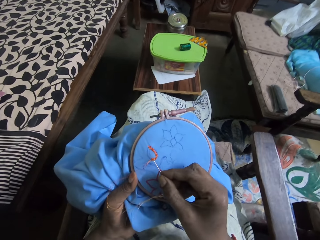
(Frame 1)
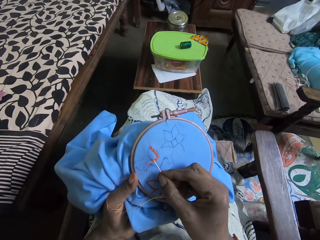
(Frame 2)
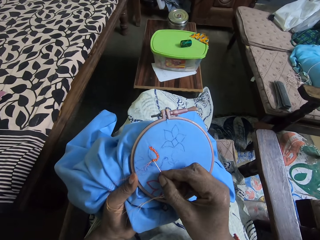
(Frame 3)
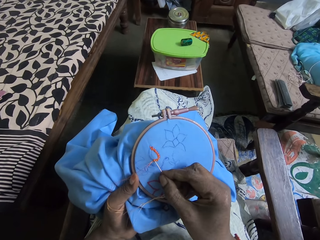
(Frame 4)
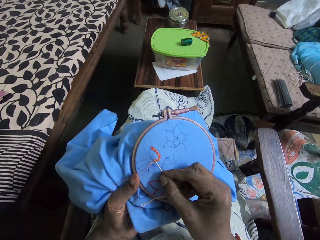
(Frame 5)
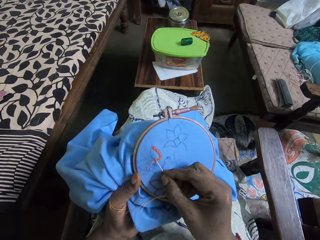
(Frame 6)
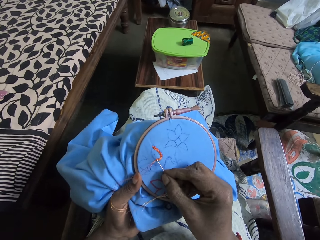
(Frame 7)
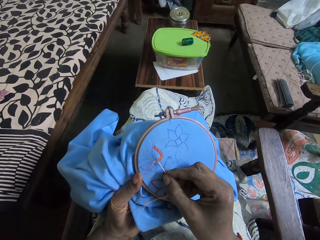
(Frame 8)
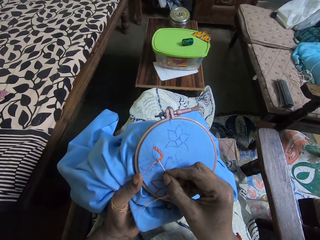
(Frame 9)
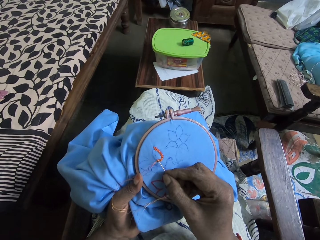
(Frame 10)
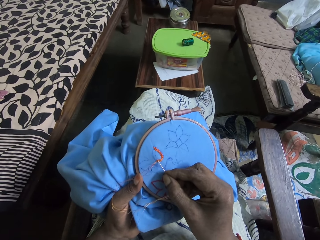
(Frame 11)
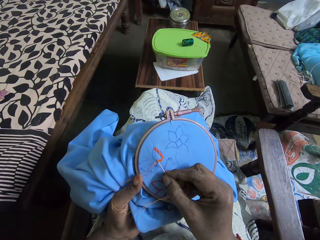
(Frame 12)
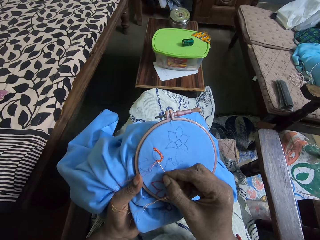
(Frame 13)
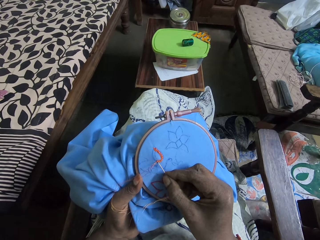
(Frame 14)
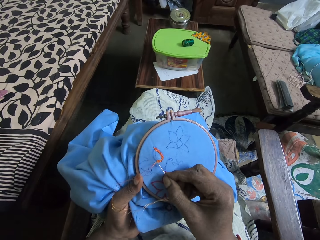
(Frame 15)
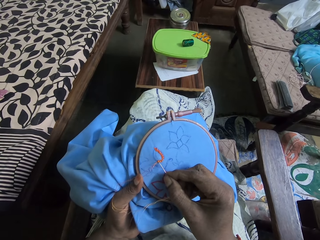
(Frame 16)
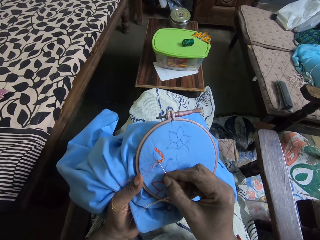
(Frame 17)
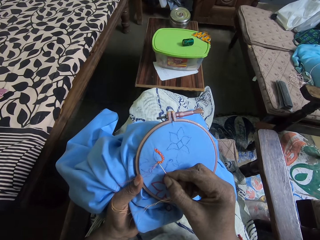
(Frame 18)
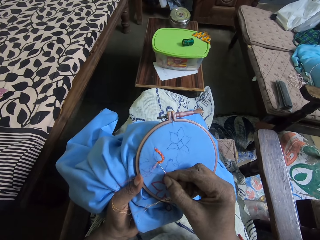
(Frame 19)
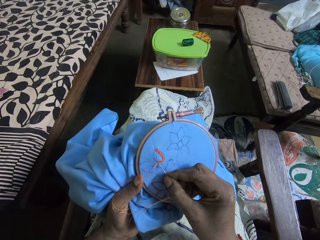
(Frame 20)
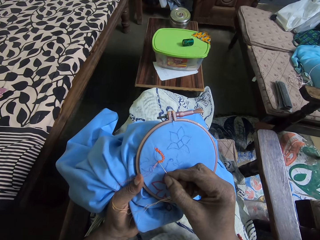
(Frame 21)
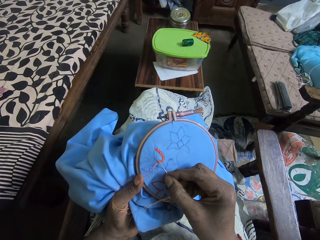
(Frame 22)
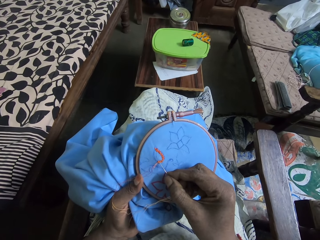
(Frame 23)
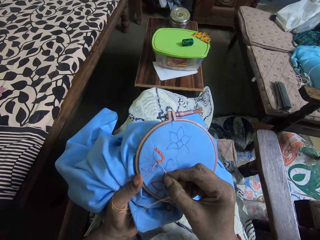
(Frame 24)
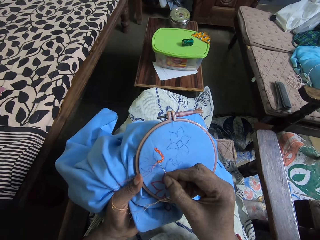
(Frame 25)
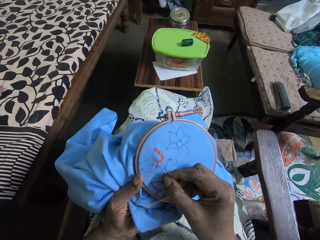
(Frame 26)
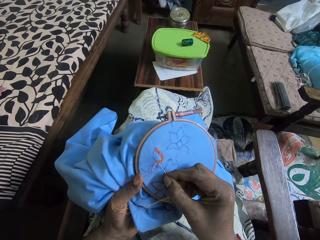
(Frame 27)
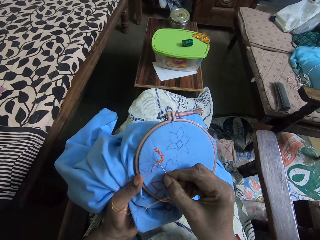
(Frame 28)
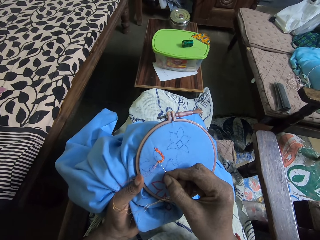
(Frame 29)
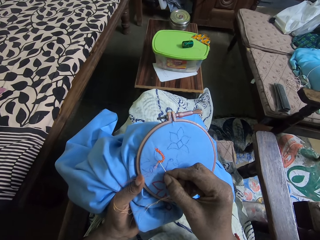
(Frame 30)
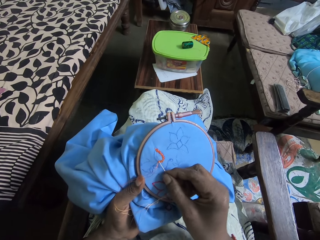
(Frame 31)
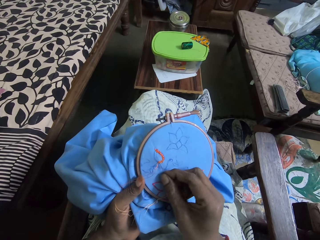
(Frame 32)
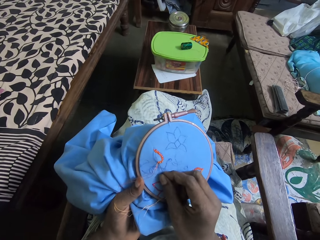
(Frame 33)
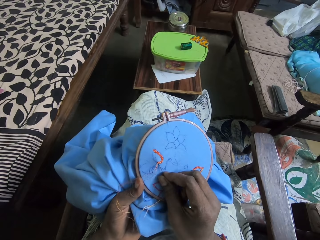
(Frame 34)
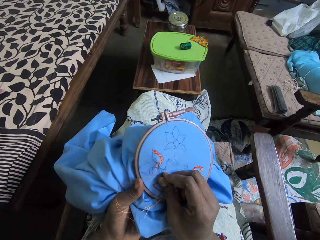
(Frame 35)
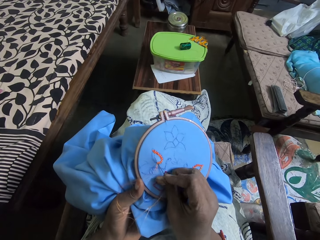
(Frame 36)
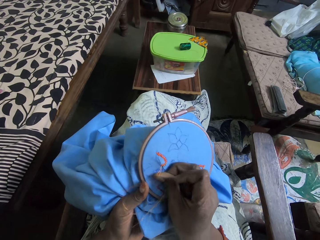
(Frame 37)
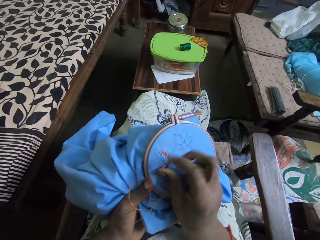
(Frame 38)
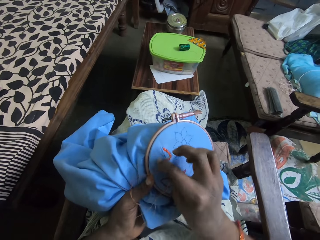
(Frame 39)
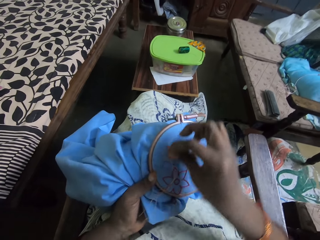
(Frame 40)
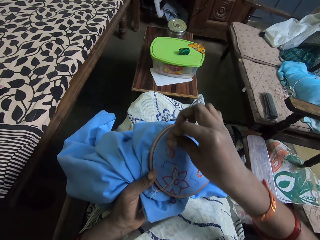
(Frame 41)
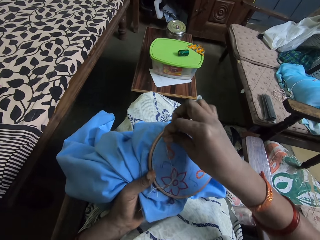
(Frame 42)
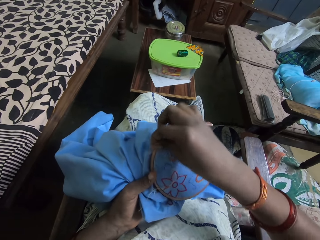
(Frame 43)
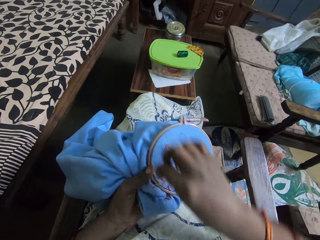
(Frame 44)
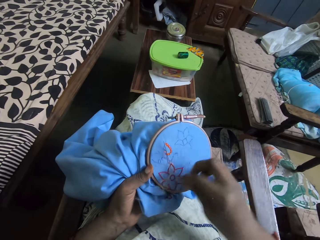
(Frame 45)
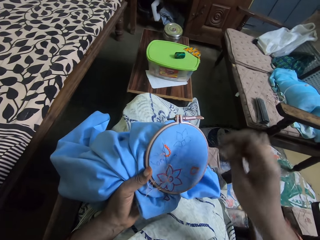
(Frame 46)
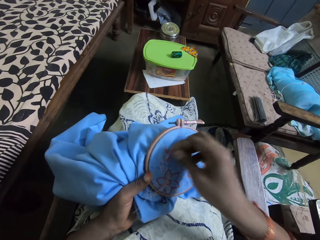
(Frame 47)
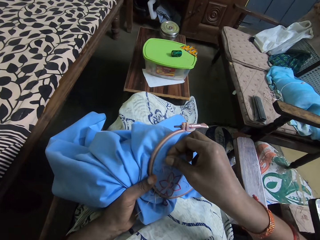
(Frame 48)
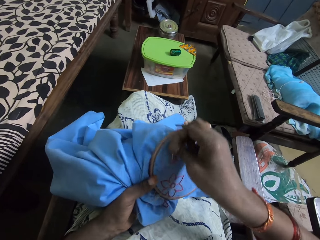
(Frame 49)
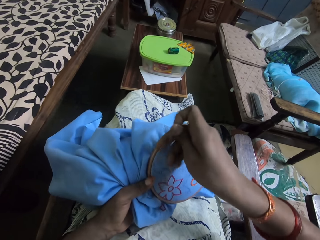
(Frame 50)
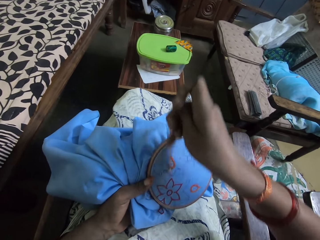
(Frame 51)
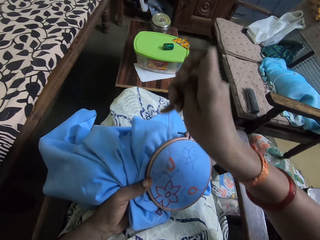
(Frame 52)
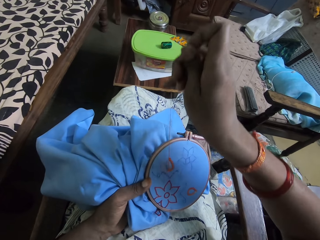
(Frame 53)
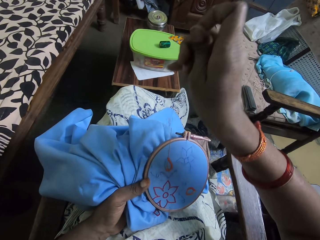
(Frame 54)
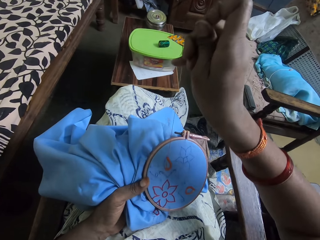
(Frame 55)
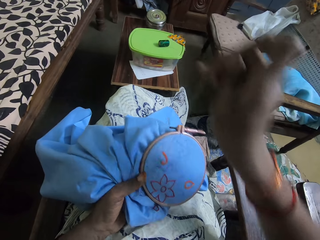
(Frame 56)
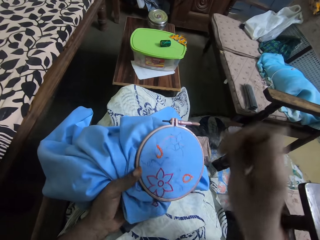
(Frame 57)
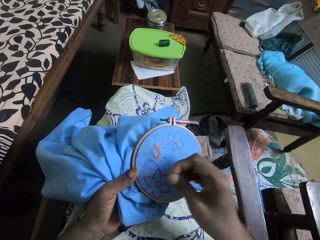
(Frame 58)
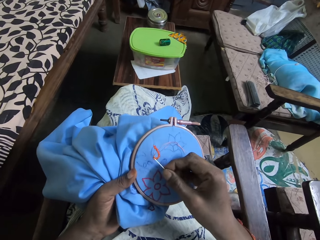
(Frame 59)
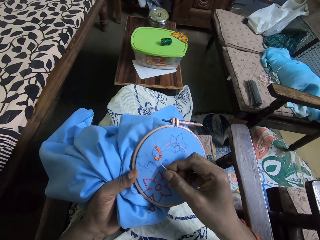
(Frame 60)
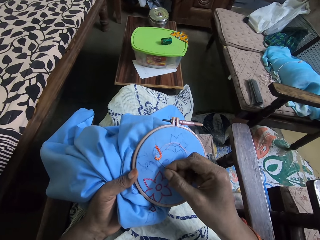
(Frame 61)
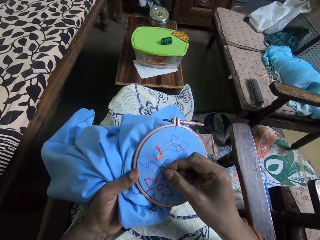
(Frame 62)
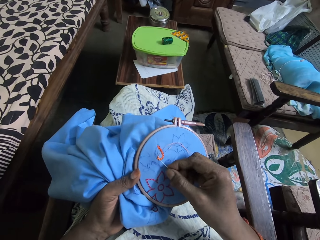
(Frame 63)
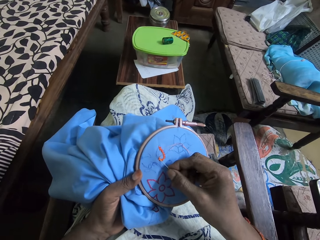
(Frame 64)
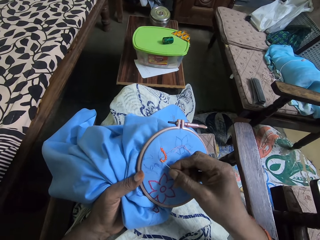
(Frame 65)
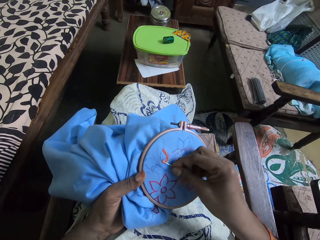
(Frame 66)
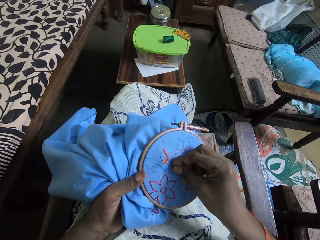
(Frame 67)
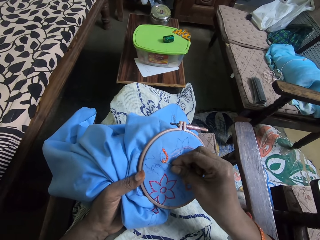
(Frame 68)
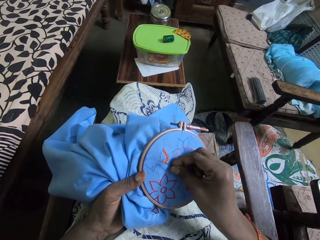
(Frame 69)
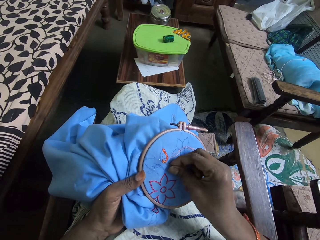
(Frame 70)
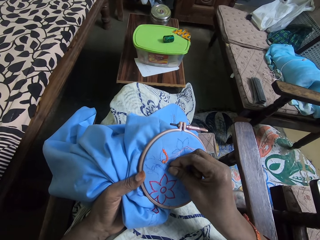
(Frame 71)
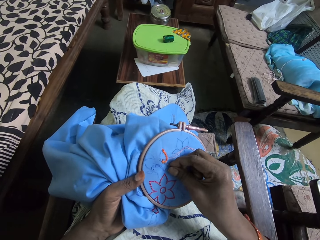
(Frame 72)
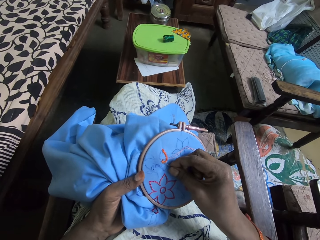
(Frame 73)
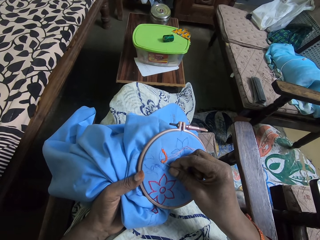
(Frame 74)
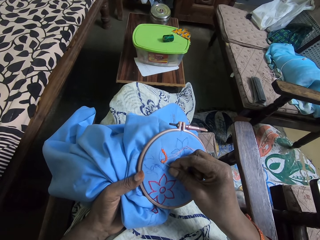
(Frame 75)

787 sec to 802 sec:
The camera wearer lowers the sewing needle to the clothing. She embroiders the piece of fabric in the embroidery loop in her left hand with the threaded needle in her right hand. She puts the sewing needle to the clothing. She coils the thread to the sewing needle. She pulls the sewing needle up. She lowers the sewing needle to the clothing.

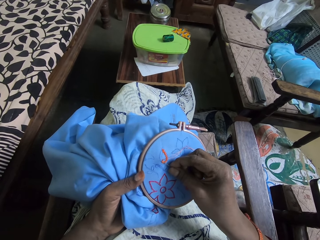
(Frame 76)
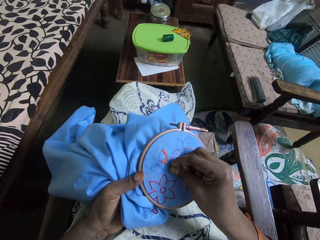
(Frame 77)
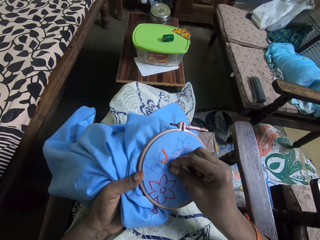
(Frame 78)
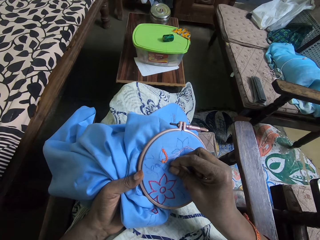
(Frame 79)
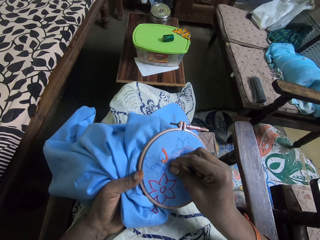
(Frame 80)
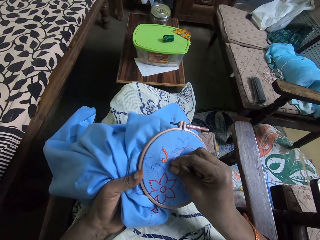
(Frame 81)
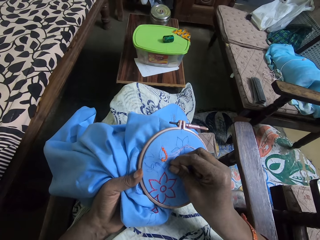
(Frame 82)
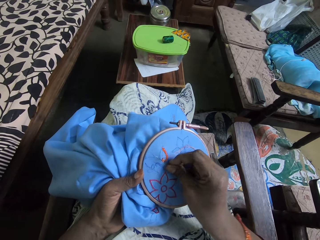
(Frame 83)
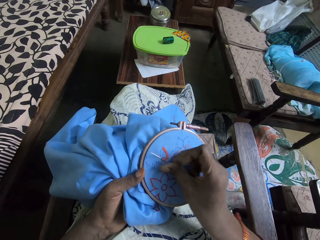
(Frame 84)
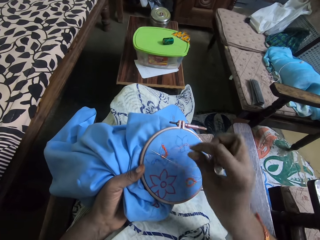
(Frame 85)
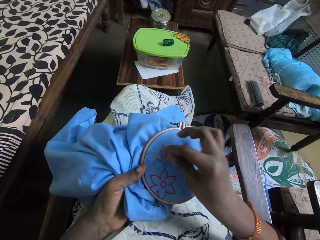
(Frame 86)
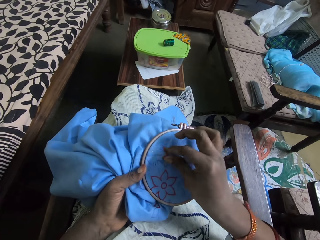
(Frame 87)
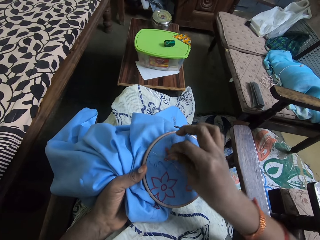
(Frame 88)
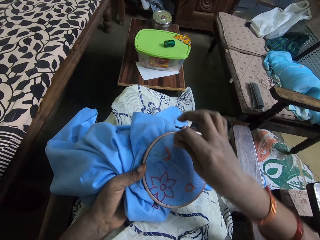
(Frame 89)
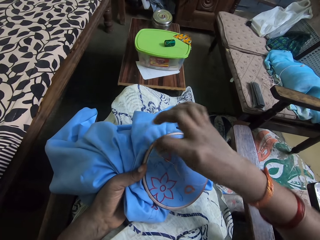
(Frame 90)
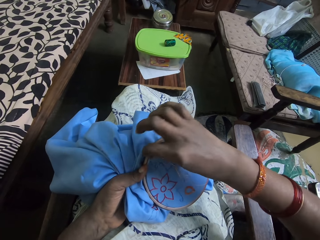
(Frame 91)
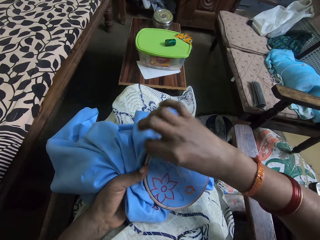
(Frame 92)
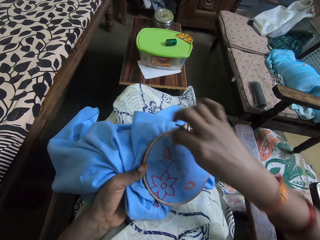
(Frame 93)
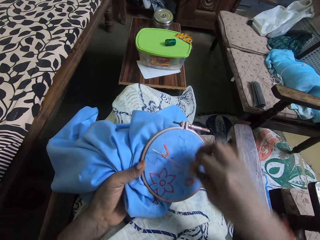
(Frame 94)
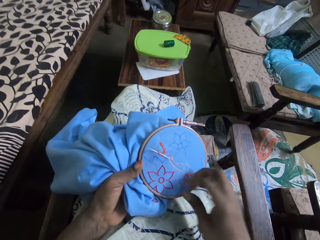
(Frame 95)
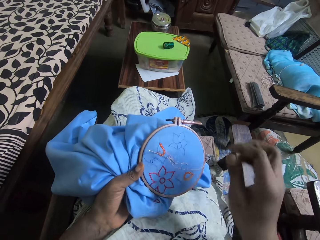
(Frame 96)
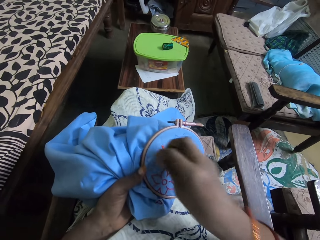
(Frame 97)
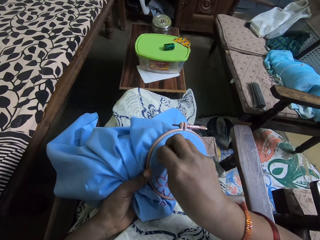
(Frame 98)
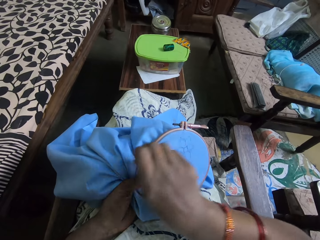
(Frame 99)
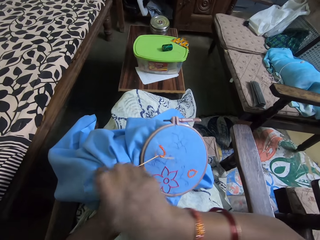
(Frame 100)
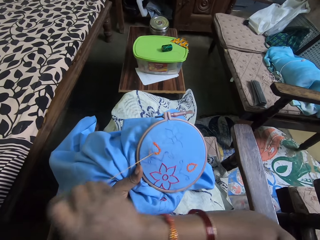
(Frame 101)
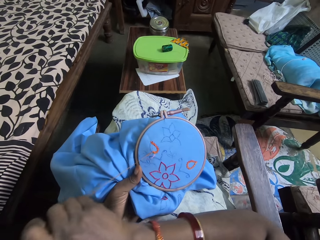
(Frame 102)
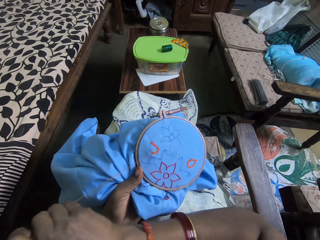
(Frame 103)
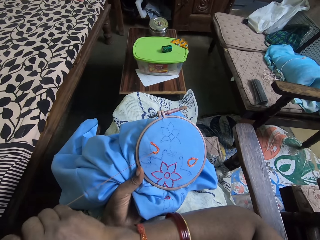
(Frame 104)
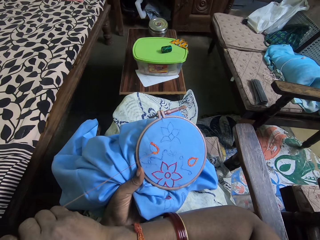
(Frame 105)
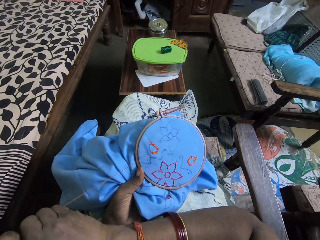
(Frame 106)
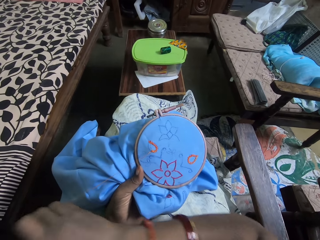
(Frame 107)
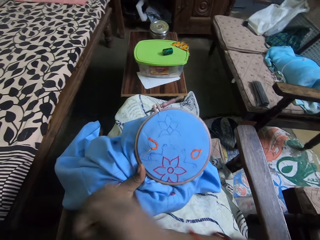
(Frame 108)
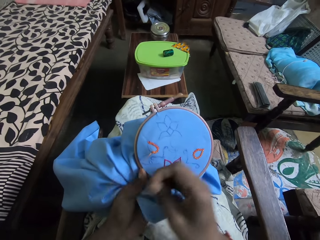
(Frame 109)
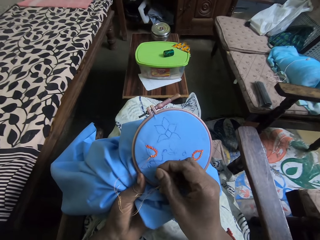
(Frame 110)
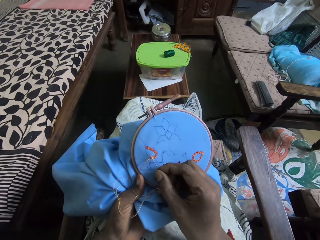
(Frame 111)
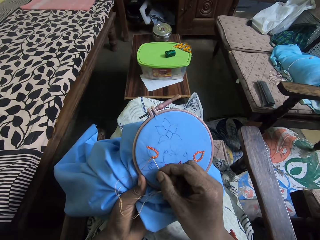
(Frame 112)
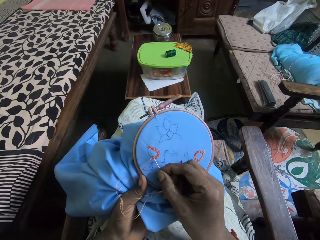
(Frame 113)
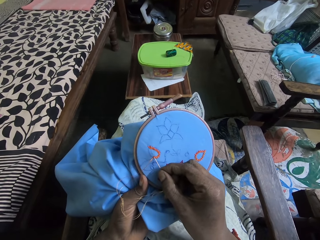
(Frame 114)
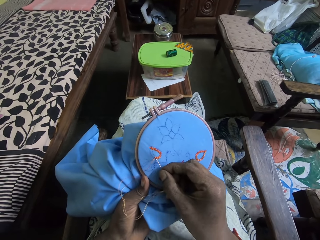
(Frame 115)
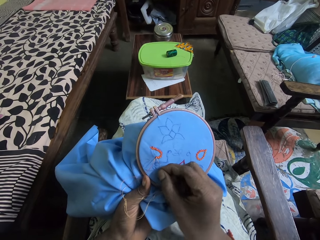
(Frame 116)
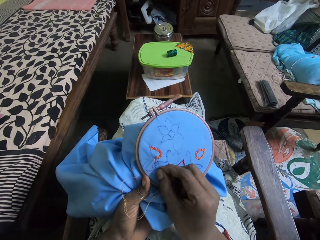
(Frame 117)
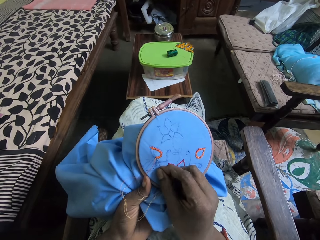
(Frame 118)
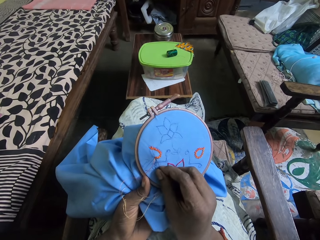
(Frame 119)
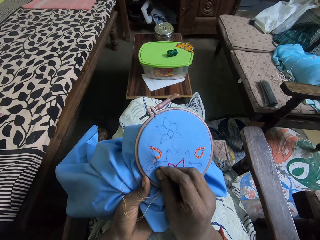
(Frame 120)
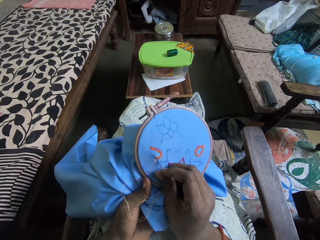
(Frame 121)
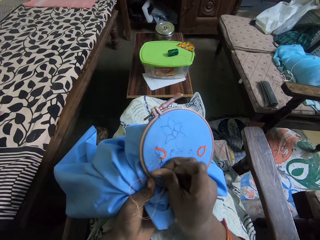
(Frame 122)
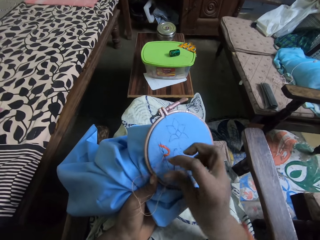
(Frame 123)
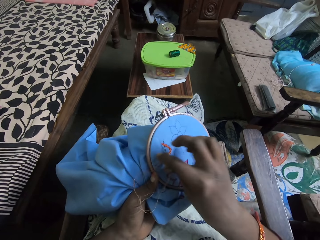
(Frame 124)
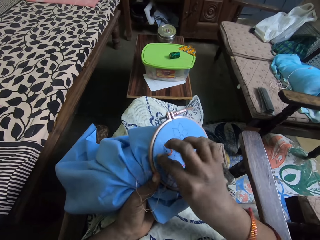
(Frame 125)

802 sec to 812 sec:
The camera wearer coils the thread to the needle. They pull the sewing needle up. They lower the sewing needle to the clothing. They put the needle into the clothing.
